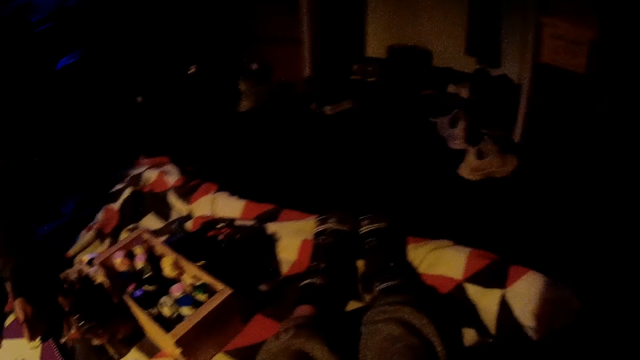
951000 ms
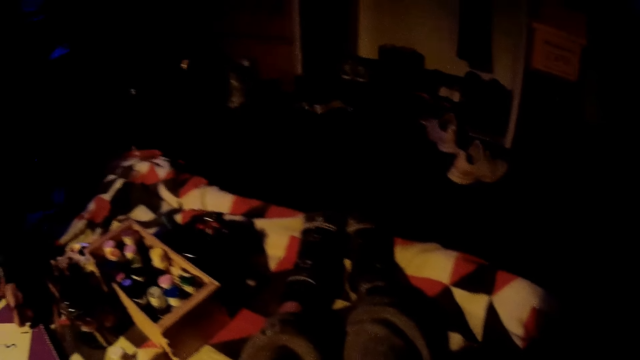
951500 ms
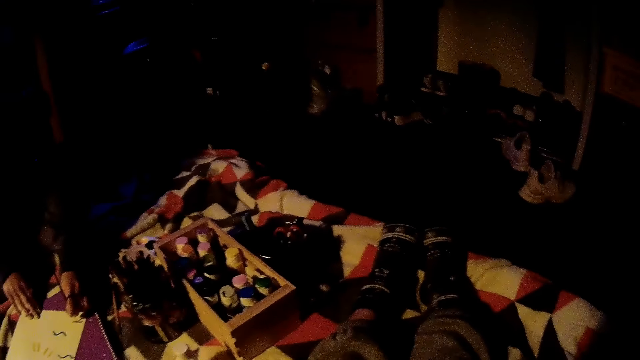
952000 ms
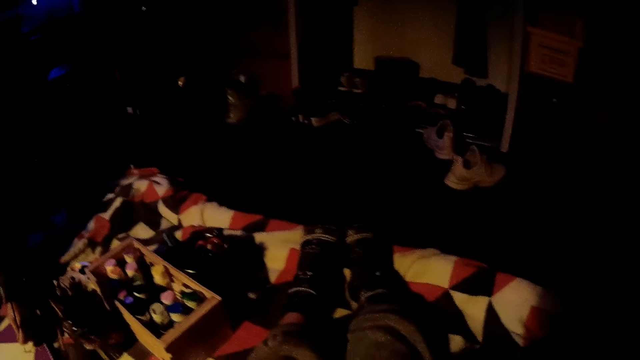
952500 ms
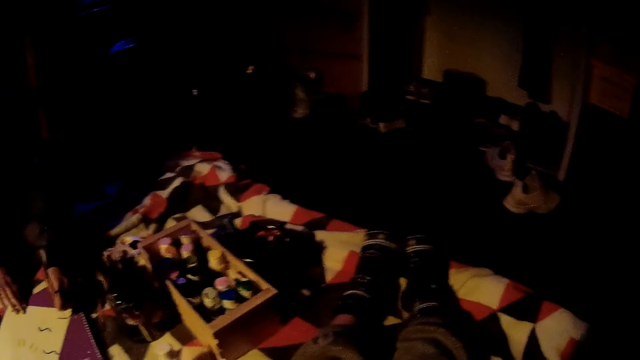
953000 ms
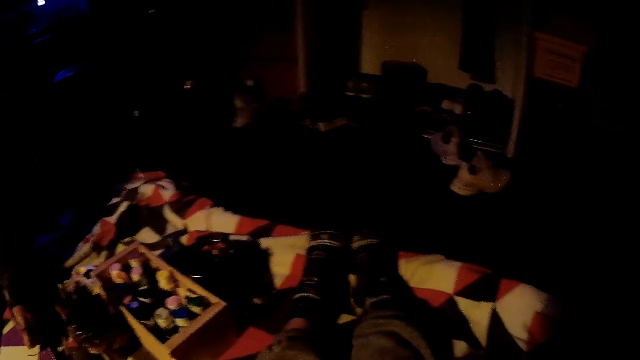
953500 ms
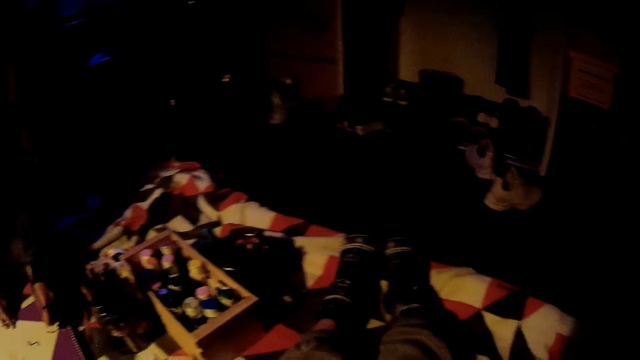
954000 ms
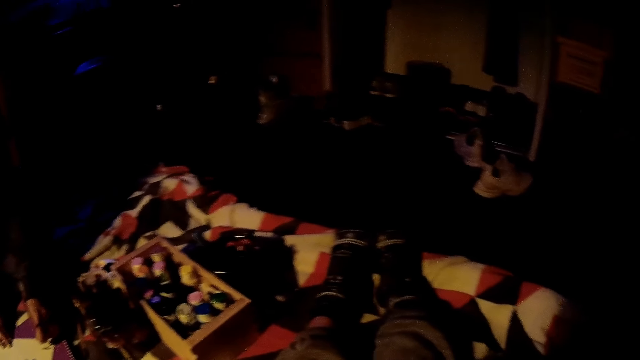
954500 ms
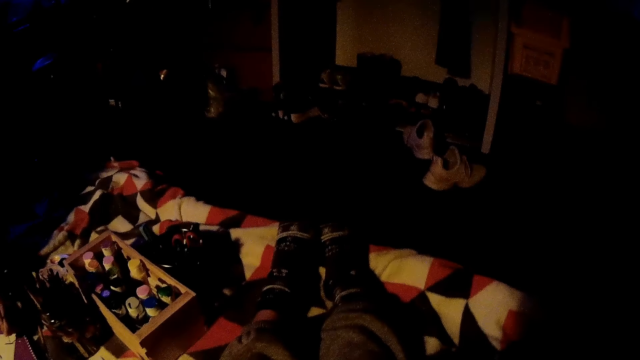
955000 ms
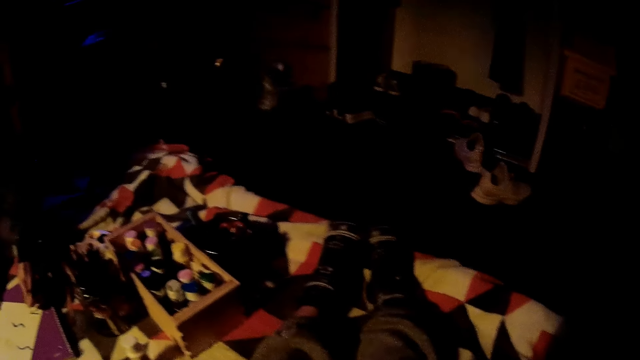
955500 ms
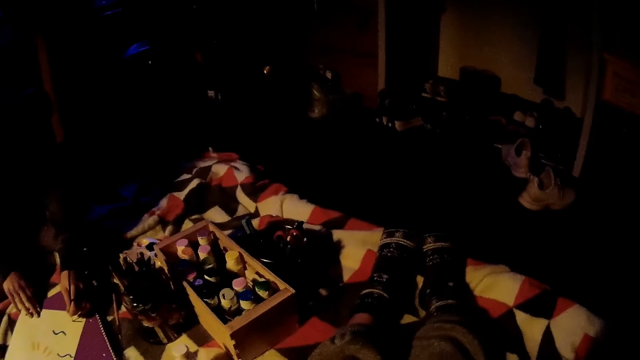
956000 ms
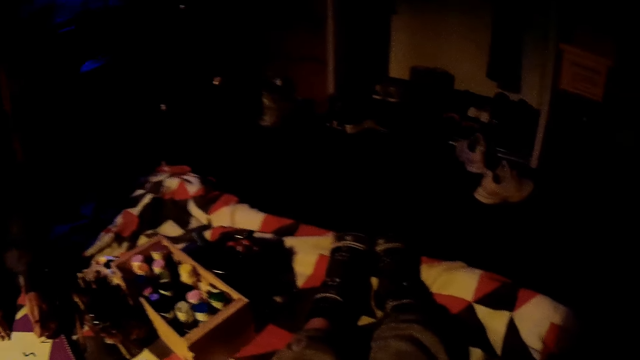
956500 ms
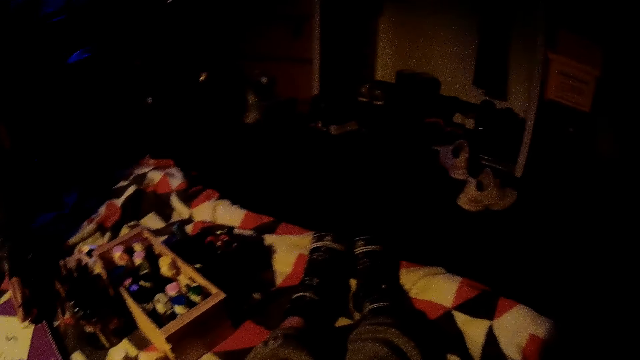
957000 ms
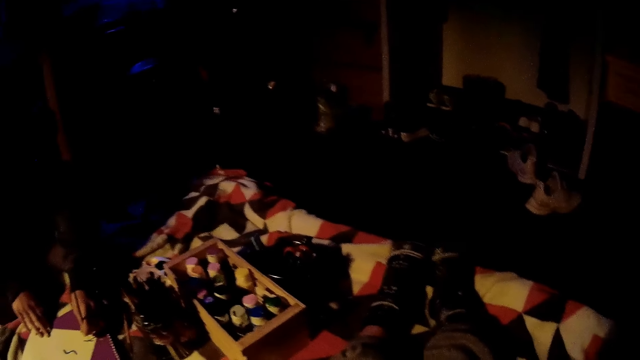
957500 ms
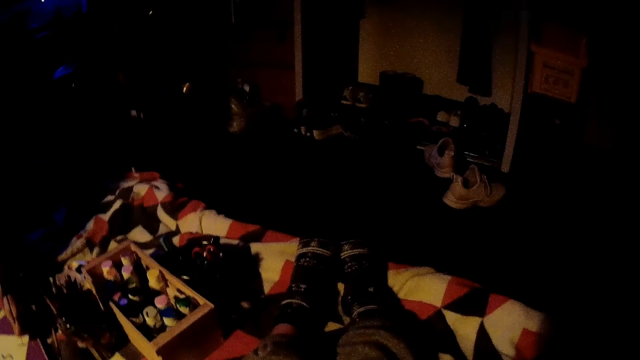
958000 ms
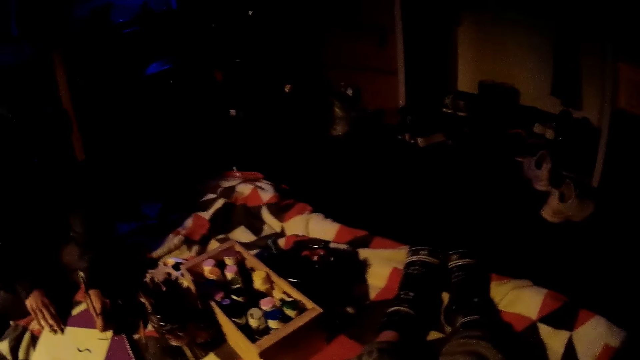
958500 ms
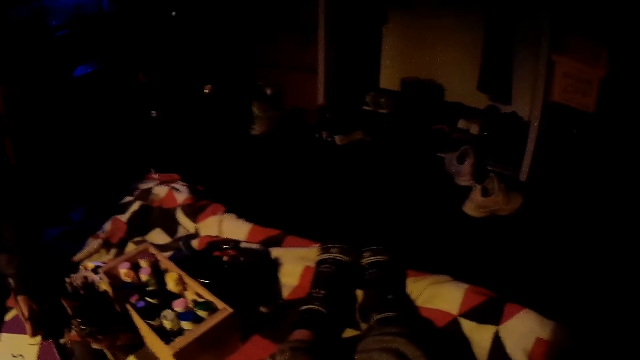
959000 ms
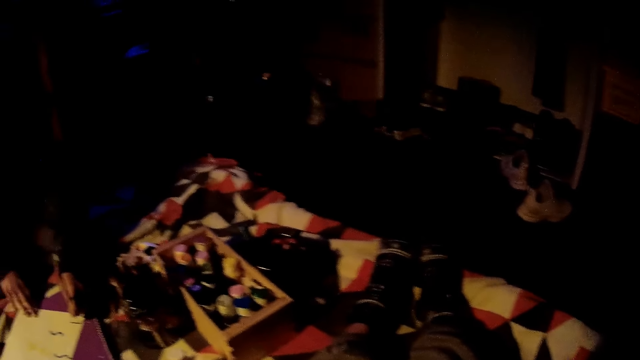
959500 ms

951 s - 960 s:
The camera wearer shakes his head.

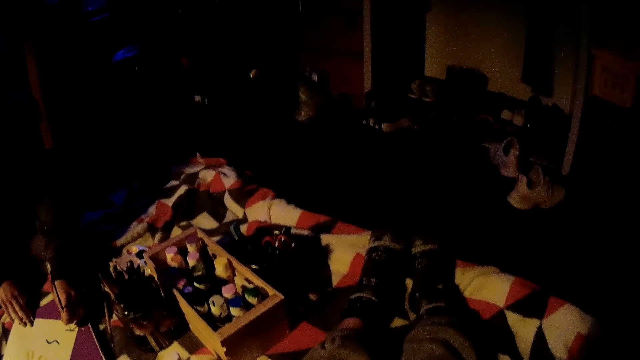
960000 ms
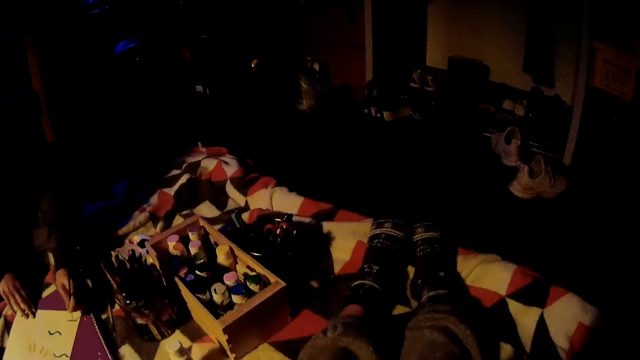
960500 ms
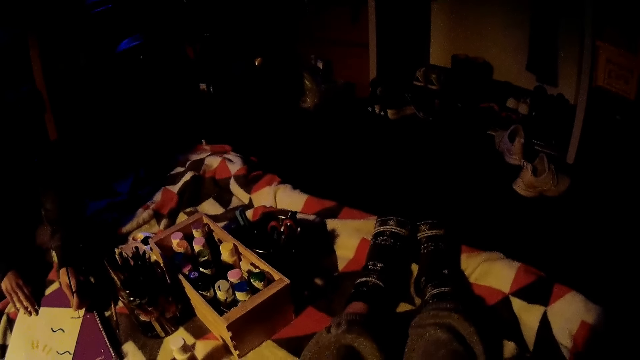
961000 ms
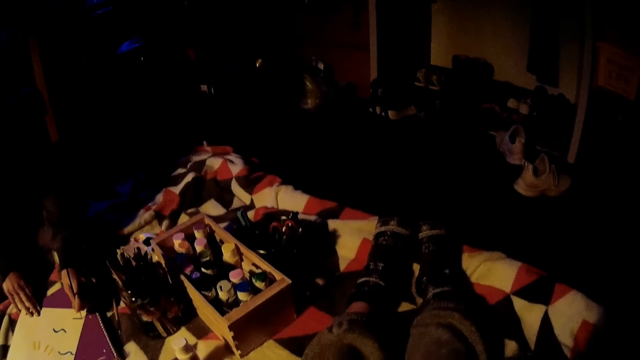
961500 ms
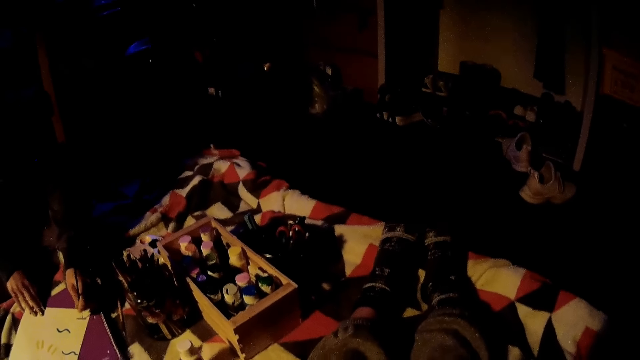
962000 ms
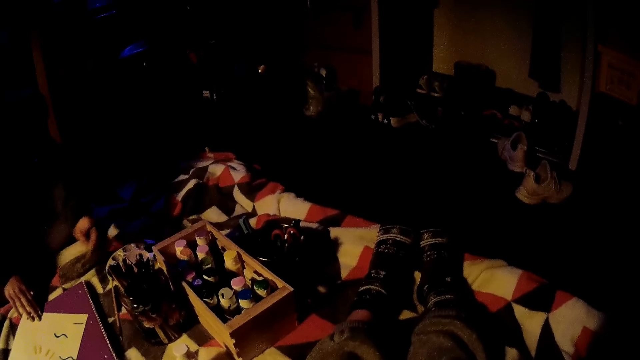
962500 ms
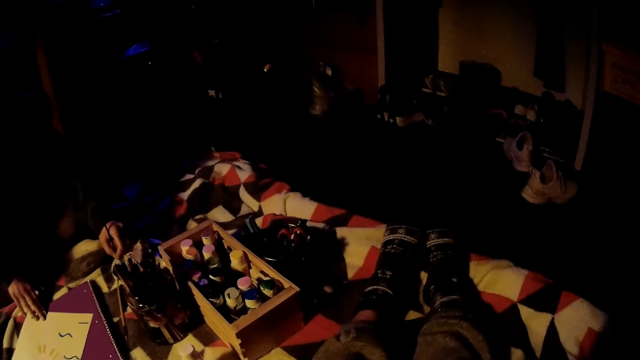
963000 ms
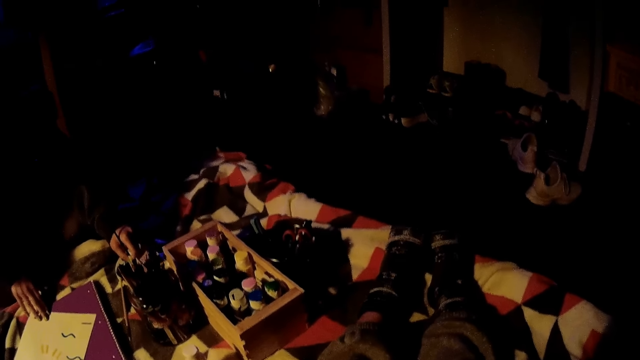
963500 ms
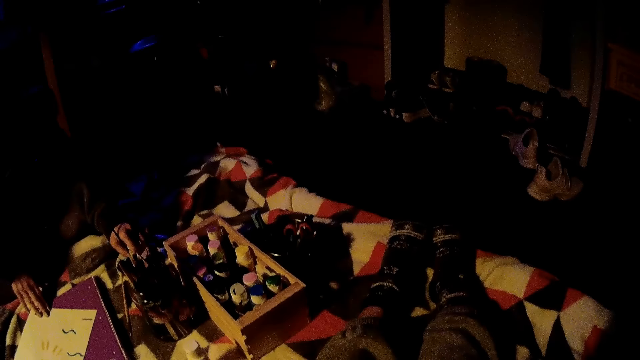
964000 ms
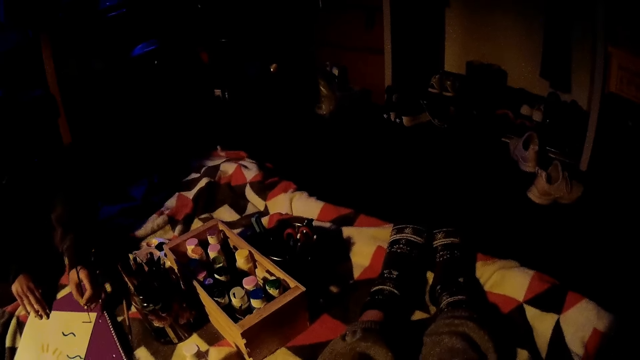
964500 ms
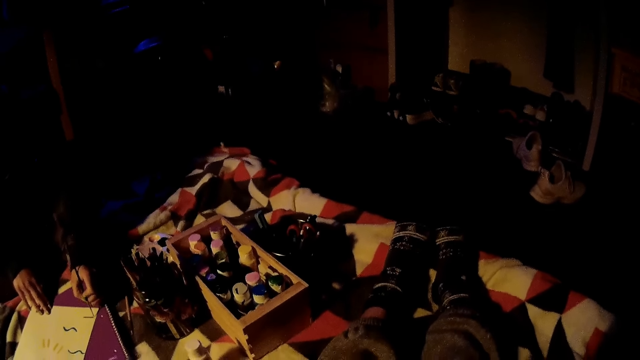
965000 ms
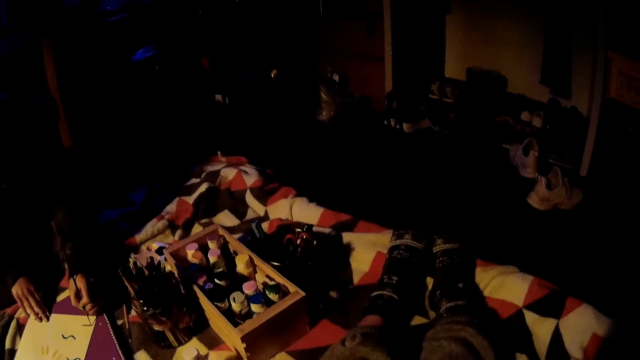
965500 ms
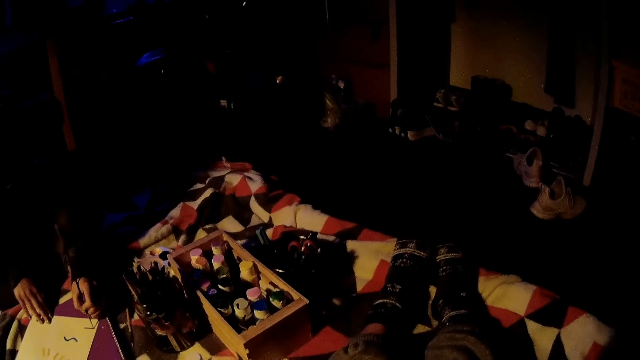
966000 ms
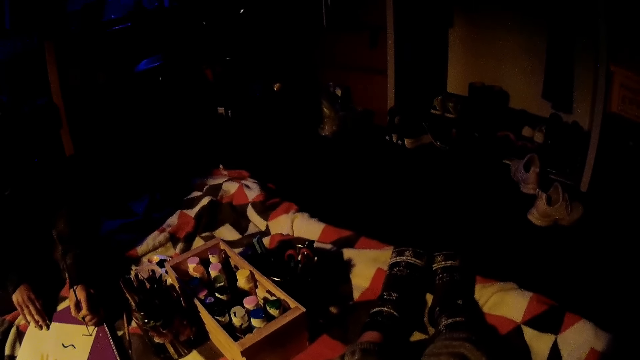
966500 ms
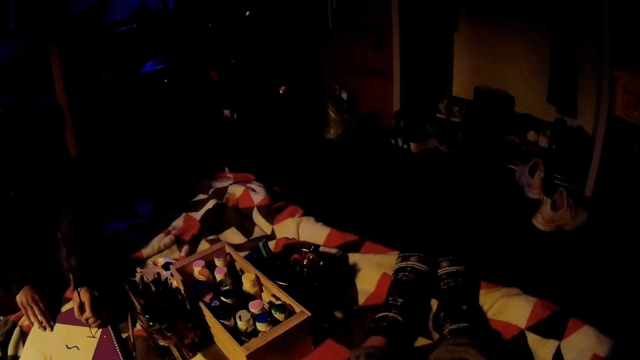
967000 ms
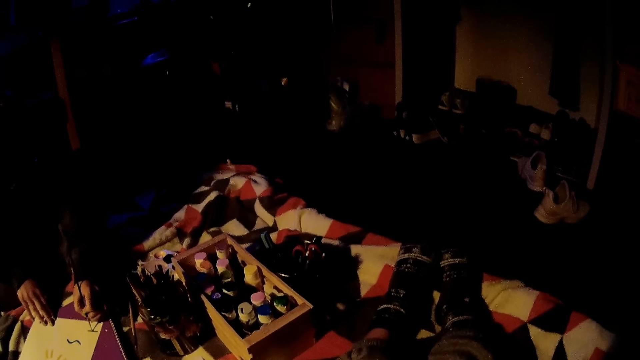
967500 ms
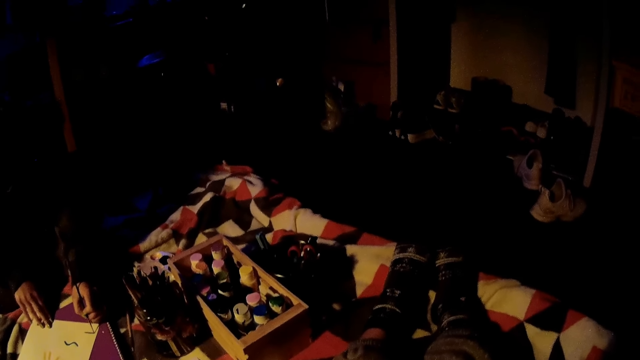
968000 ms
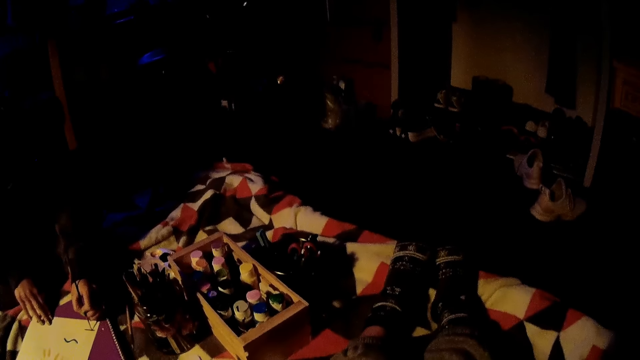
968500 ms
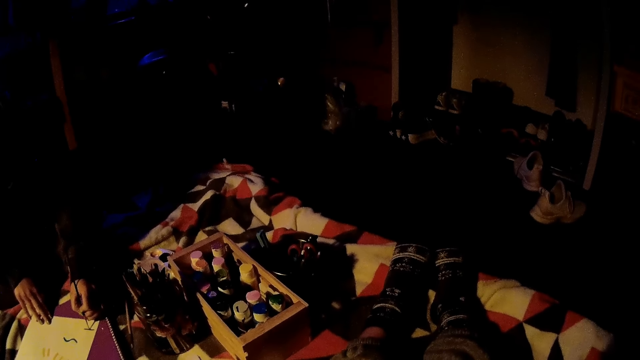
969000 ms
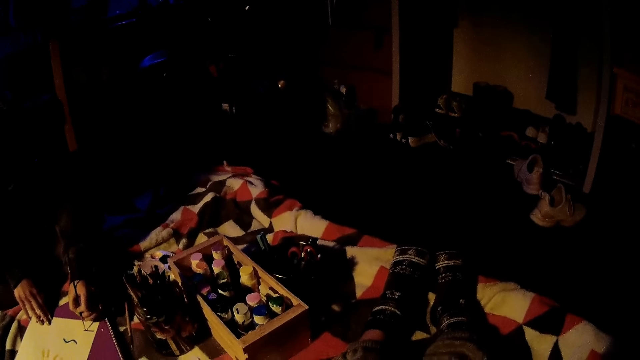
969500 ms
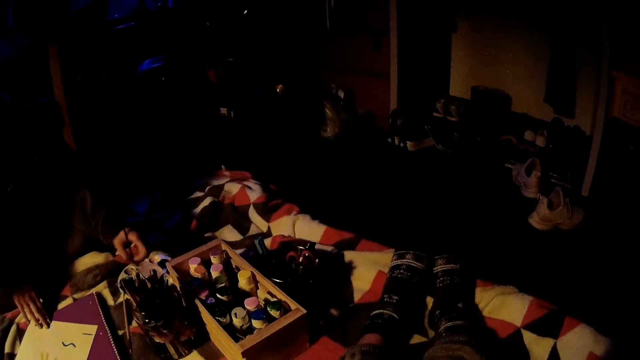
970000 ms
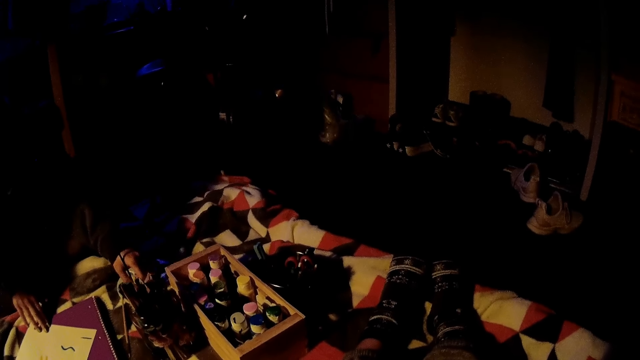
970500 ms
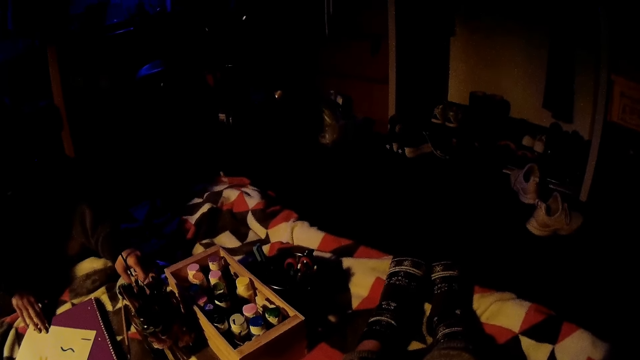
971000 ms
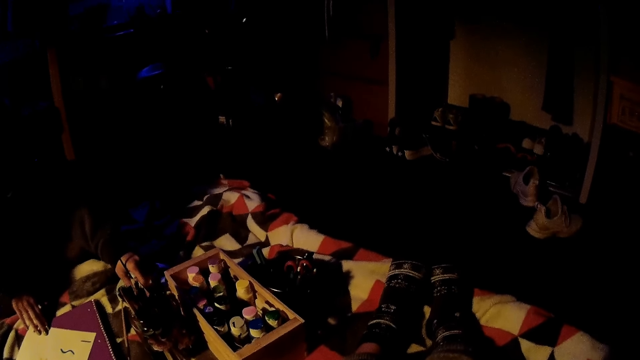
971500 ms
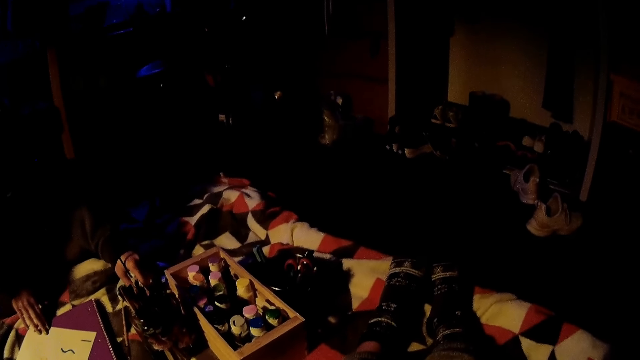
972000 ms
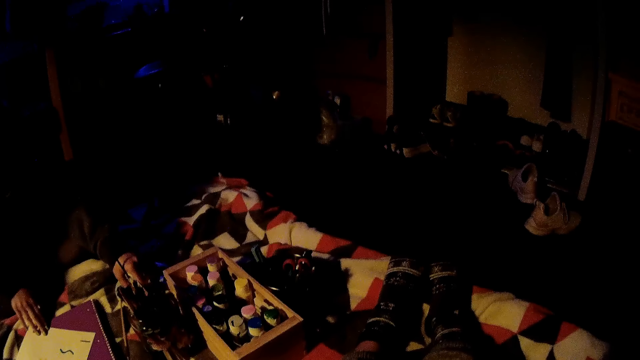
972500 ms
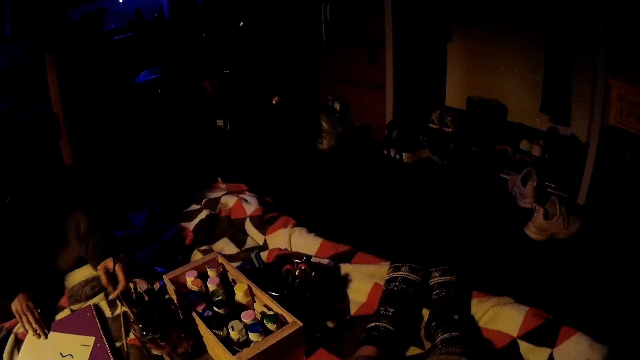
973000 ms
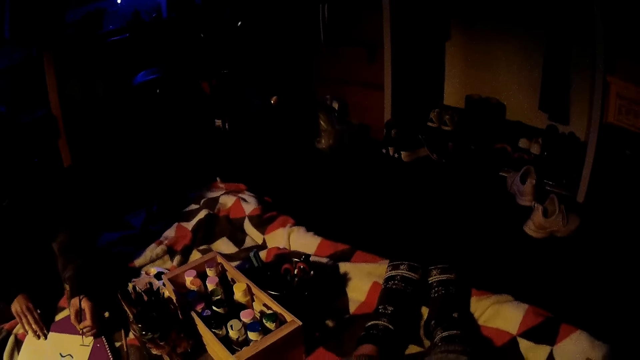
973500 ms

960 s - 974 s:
A woman draws on the paper. The woman dips the paint brush into the plastic with her right hand. She paints on the paper with the paint brush in her left hand. The camera wearer nods his head. The woman stops painting. She dips the paint brush into the plastic with her right hand.
